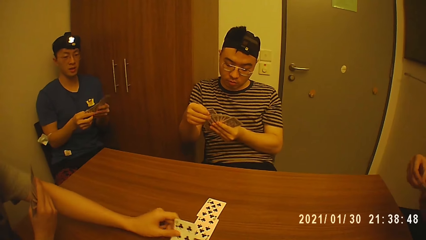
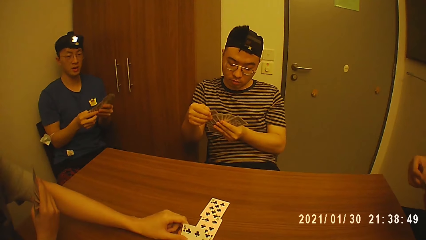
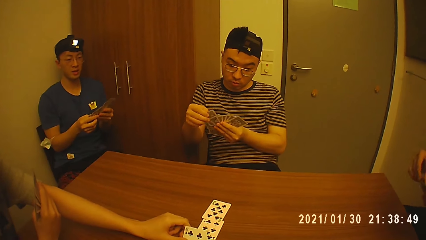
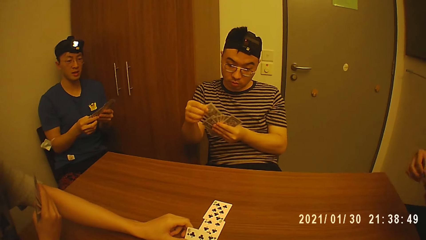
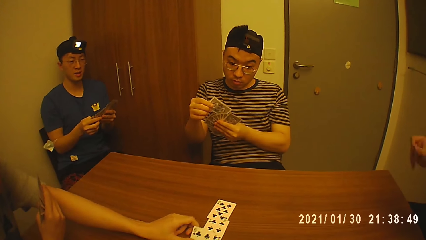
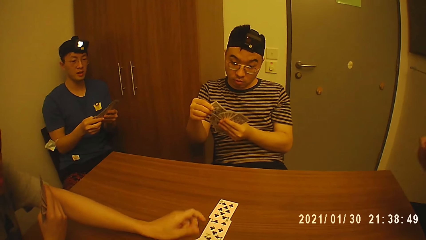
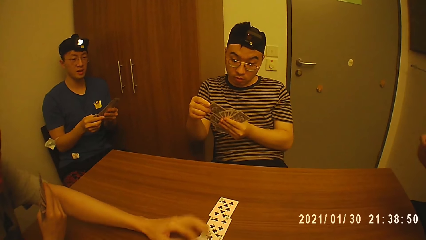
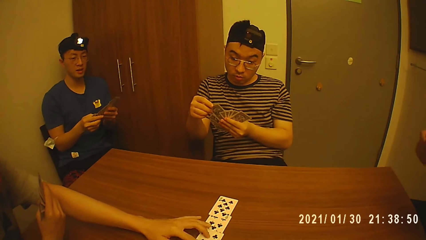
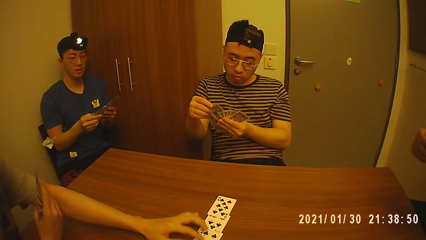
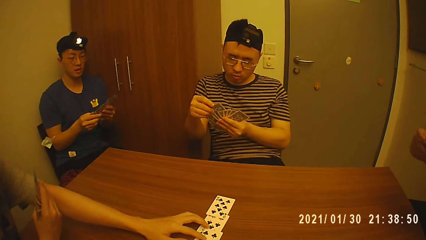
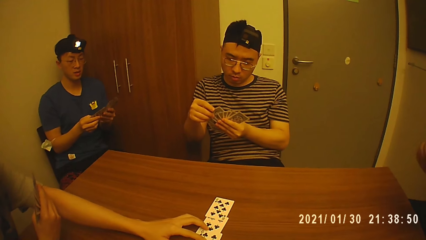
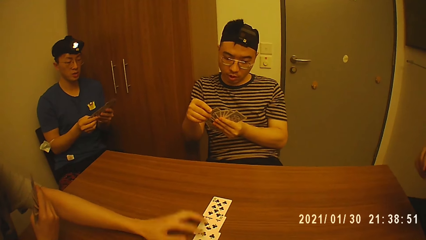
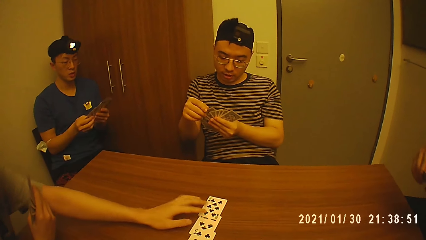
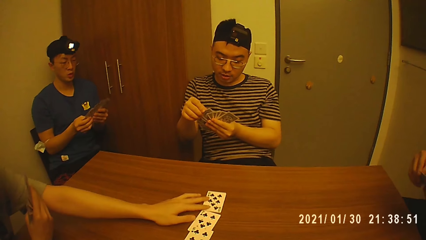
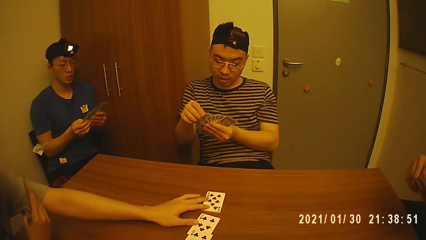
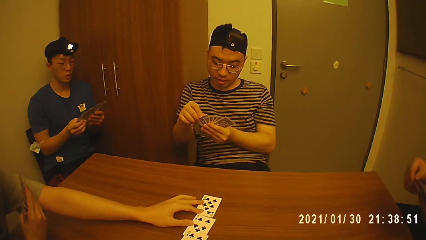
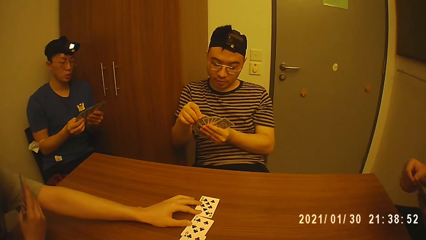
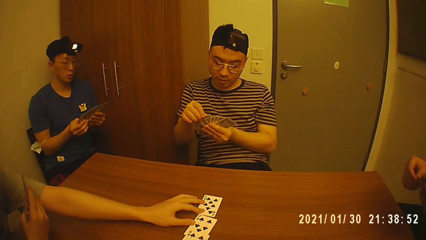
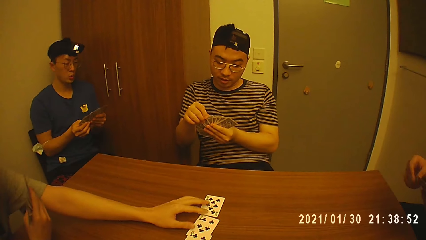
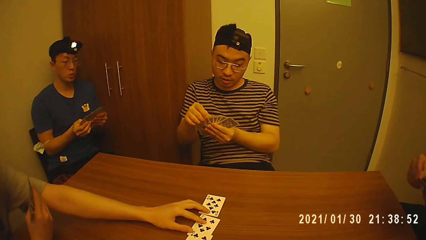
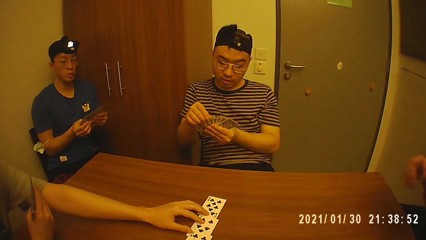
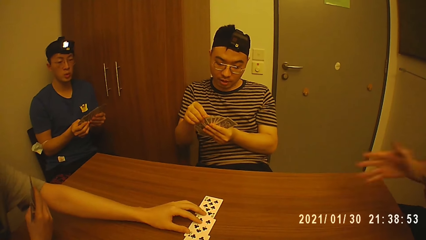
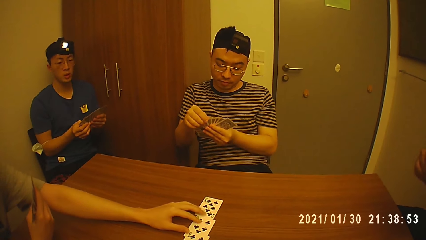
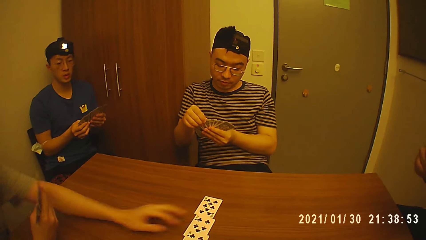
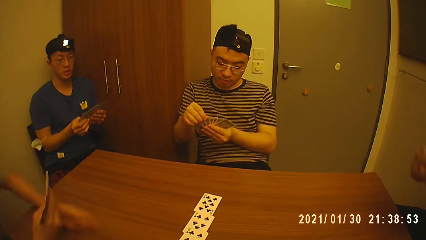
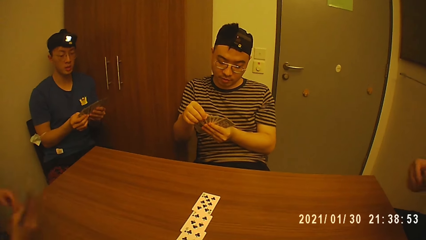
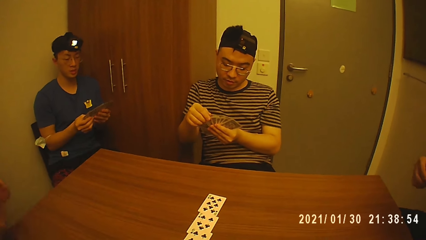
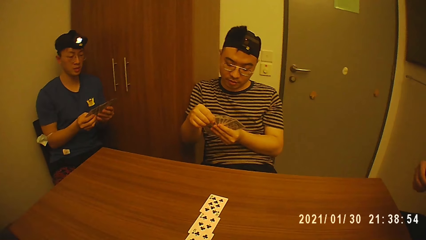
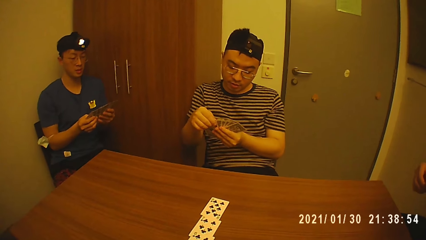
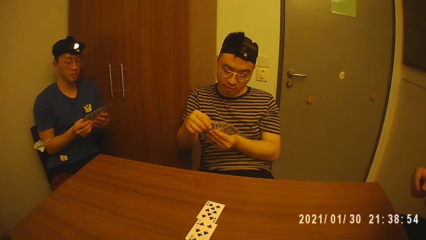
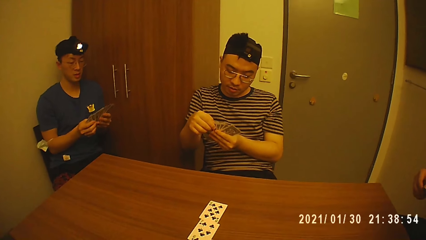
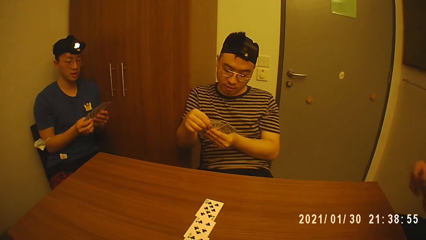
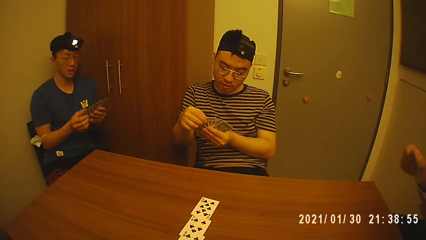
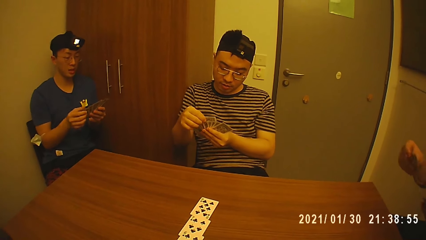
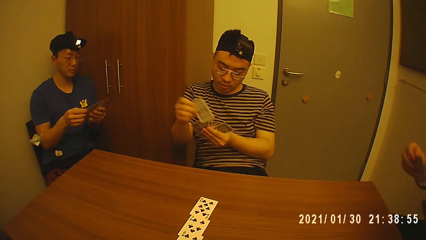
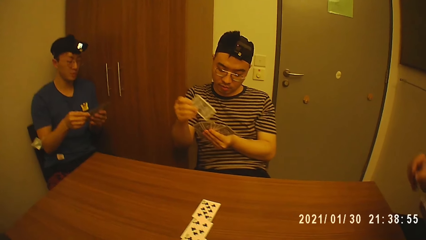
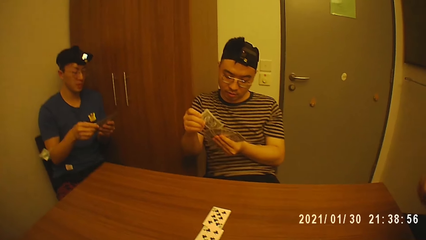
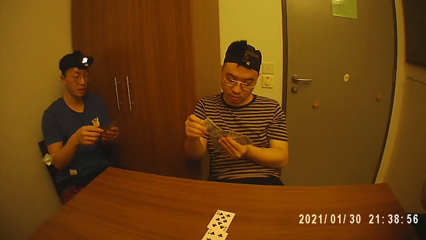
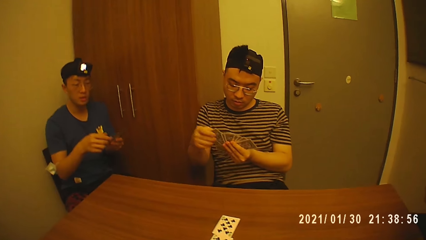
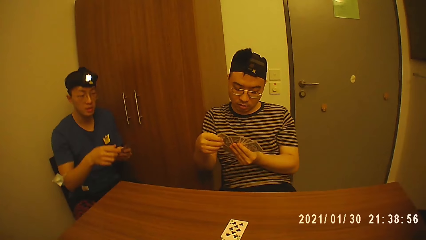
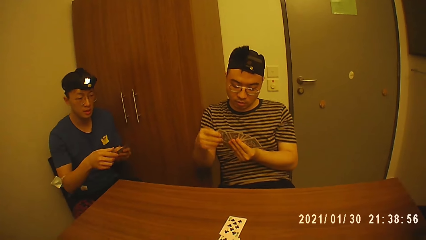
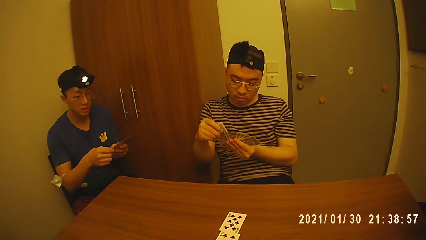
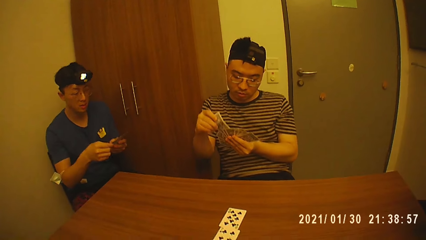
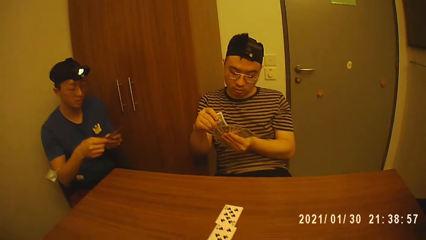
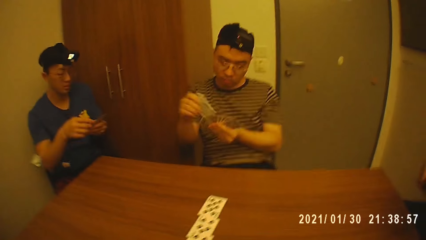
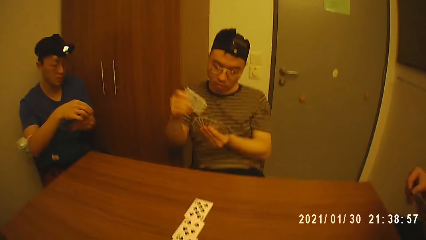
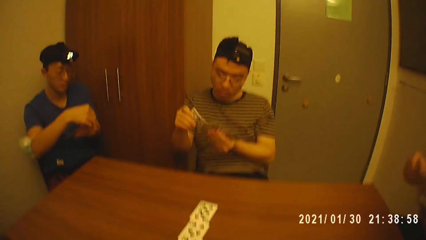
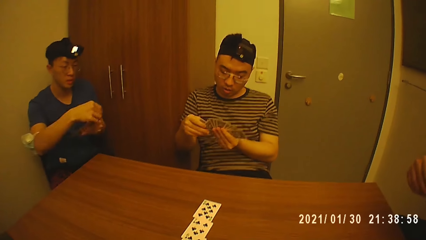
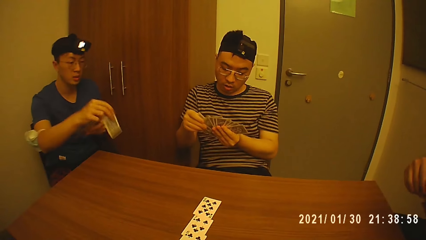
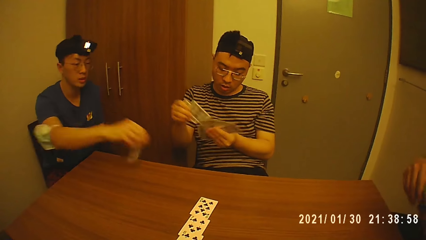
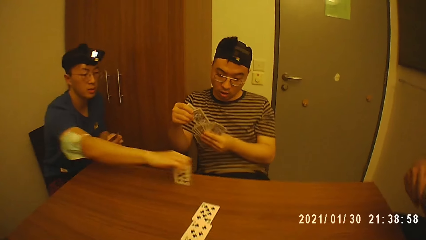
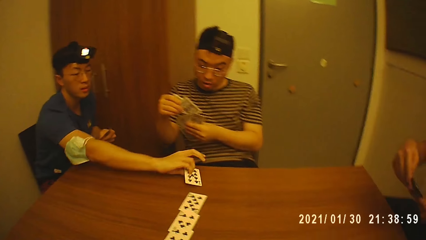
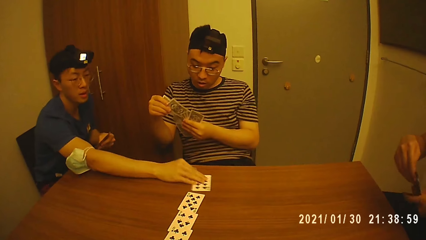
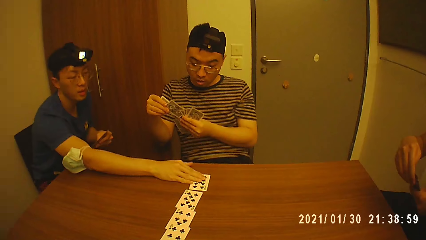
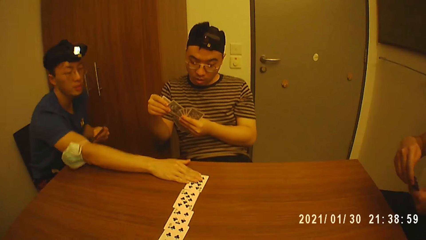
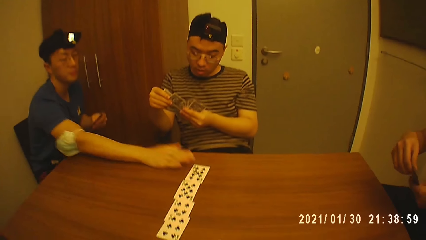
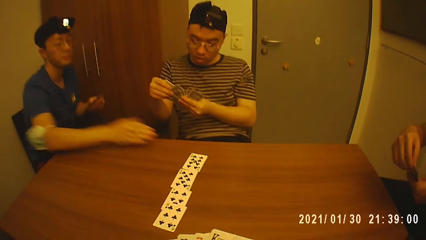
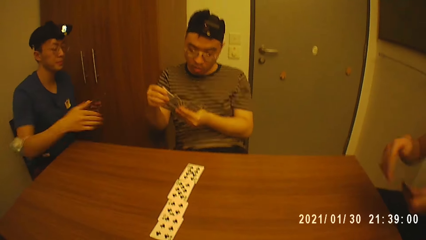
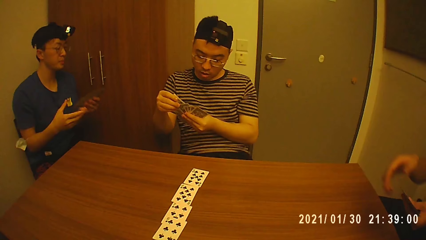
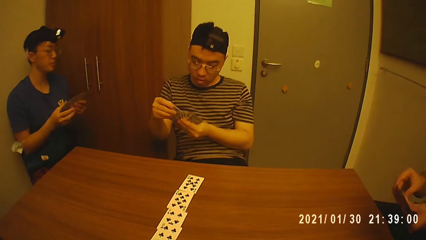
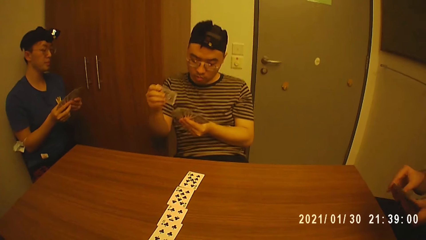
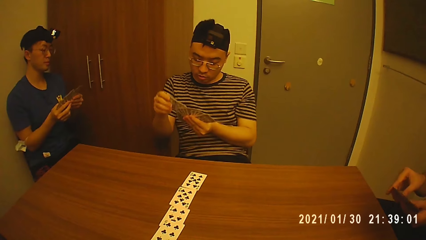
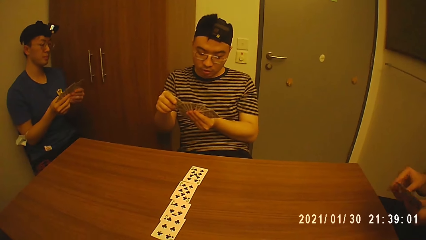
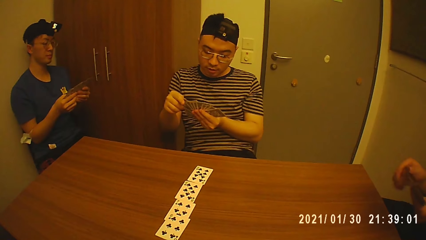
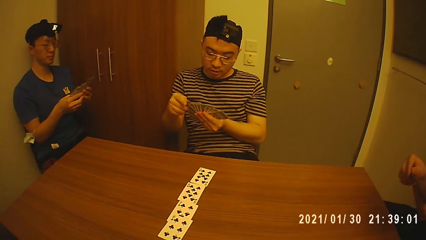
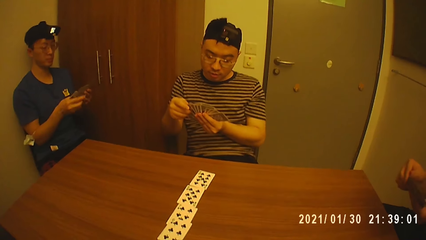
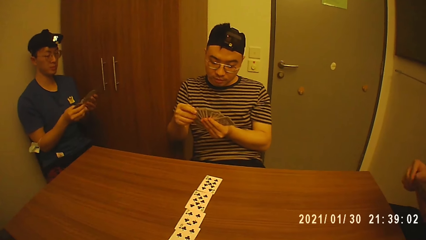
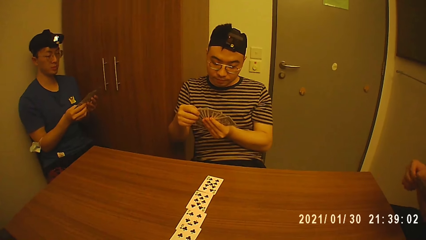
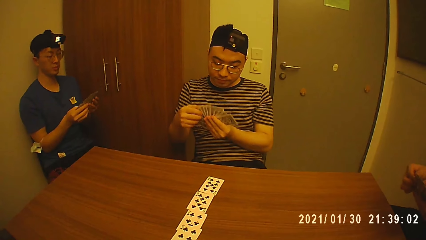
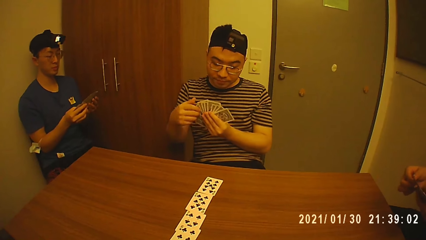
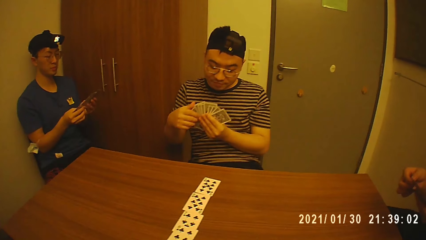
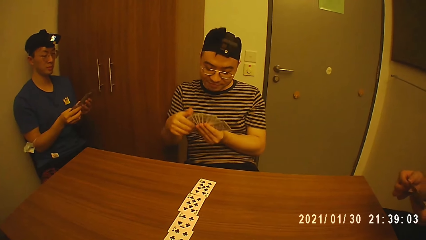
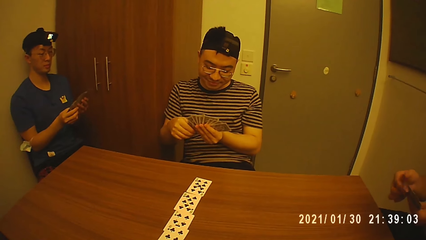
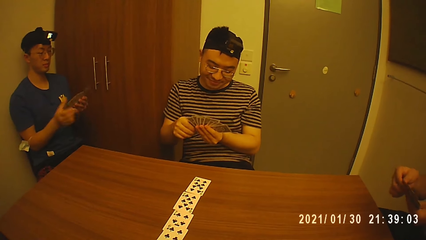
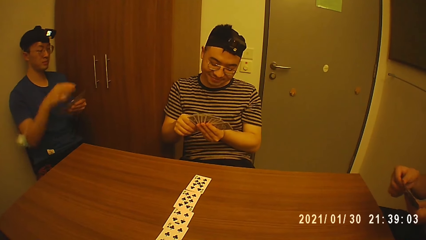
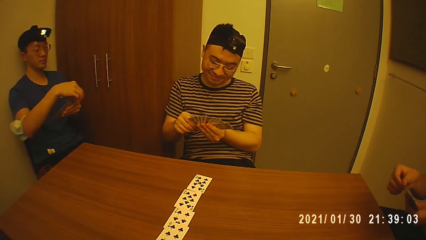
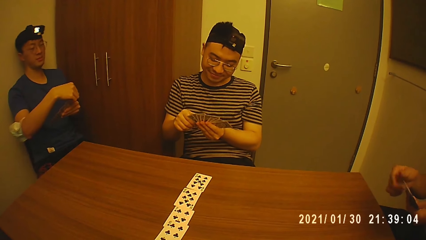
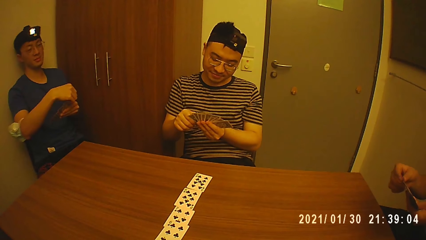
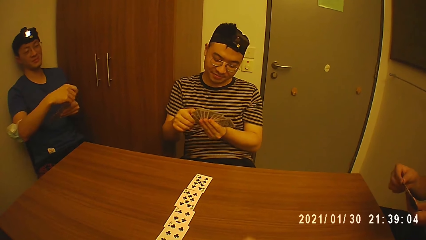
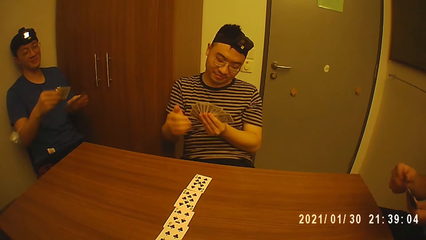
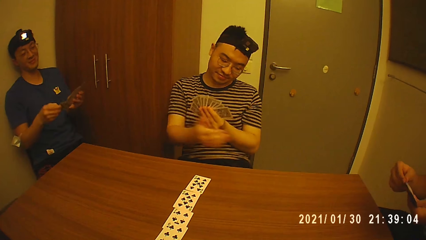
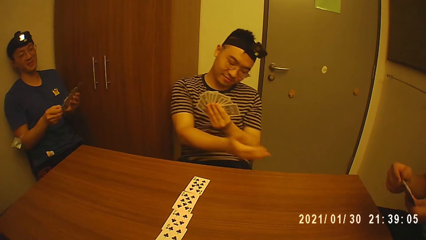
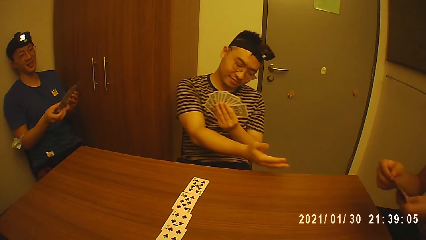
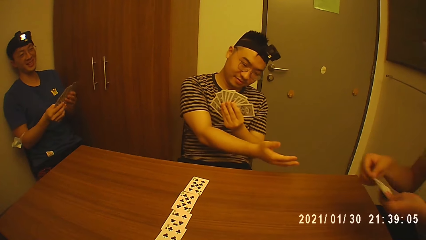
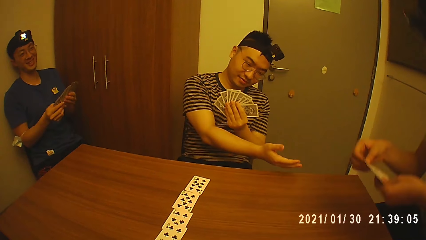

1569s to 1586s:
A man drops the card on the table with his left hand and arranges the cards on the table with his left hand. The camera wearer talks to people. Another man picks a card from his left hand with his right hand, drops the card on the table with his right hand, arranges the card on the table with his right hand, and arranges the cards in his hands. A third man picks a card from his left hand with his right hand. The camera wearer converses with the group of people at the table.
